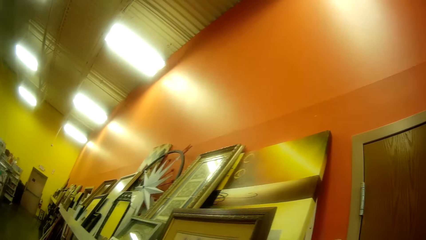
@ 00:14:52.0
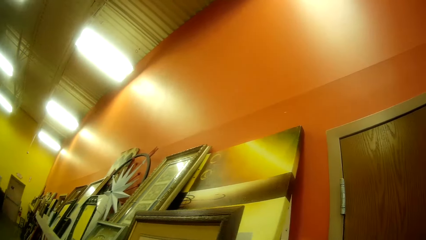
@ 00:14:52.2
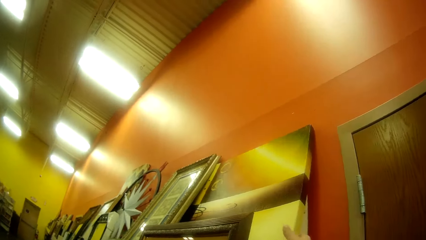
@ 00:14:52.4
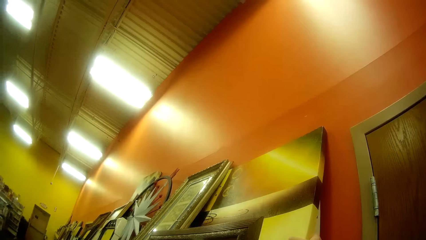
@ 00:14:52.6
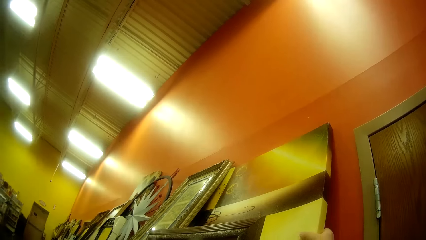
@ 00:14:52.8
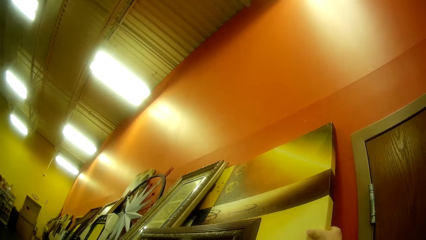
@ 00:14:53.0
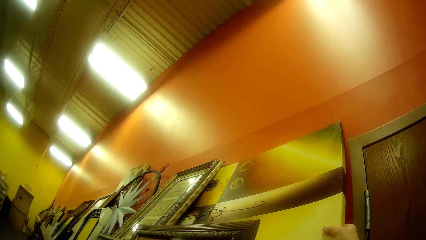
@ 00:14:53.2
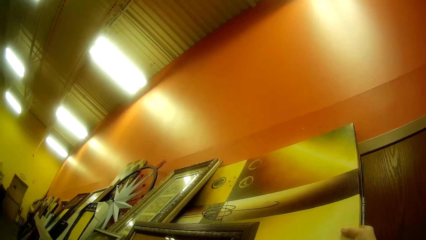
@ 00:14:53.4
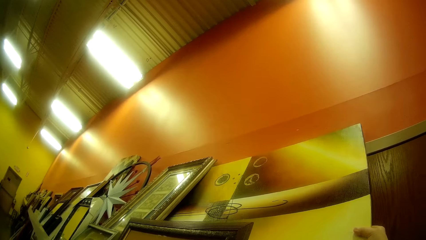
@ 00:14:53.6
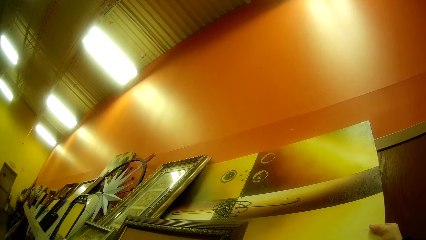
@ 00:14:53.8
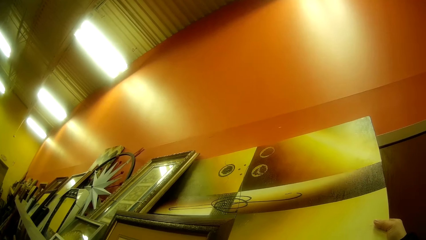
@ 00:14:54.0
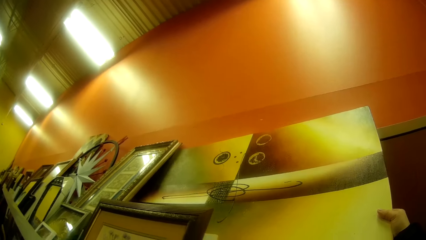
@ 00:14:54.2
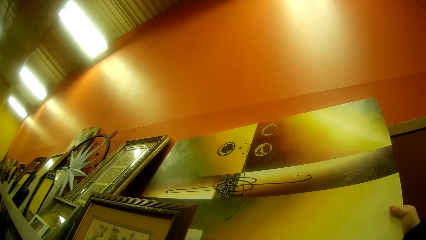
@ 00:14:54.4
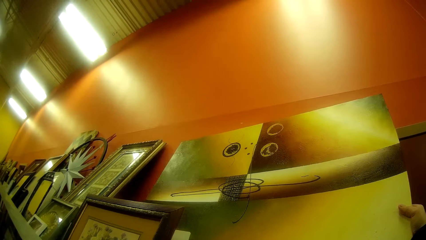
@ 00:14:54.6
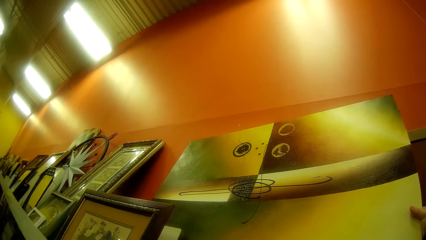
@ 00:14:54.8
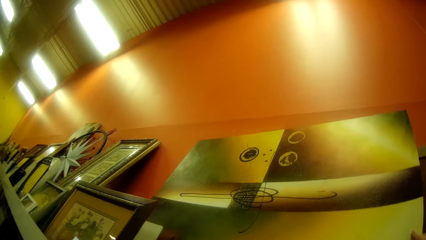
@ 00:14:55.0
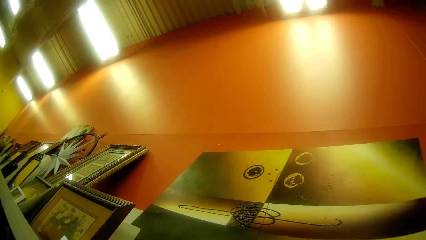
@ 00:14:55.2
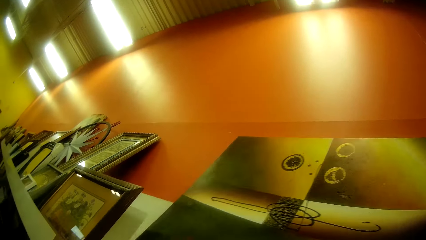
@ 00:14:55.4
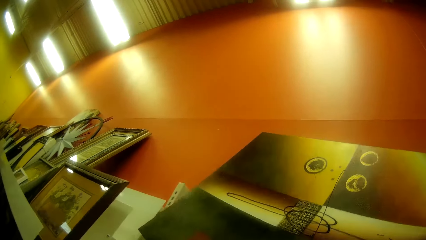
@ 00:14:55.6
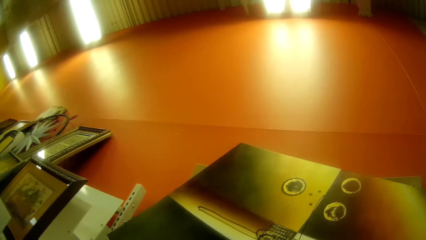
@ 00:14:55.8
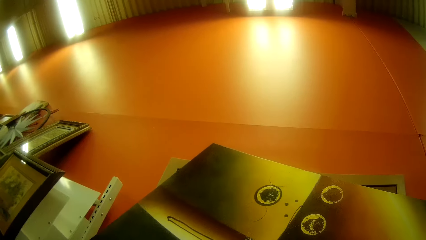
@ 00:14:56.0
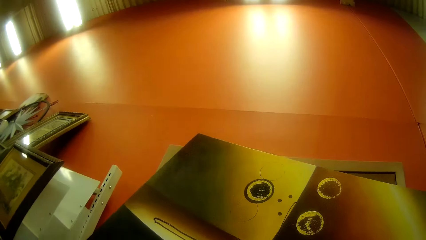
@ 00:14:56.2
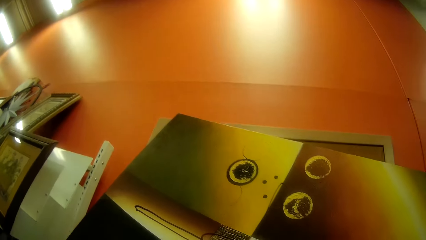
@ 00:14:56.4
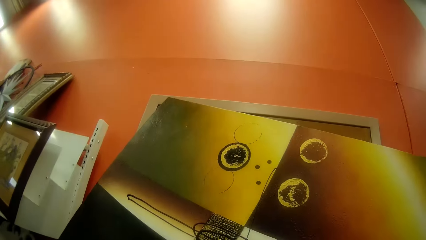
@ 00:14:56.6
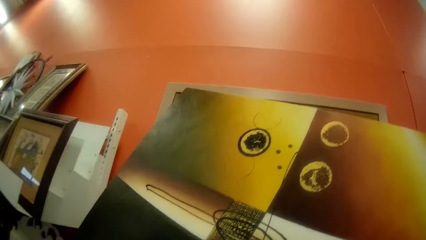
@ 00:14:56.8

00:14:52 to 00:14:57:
The camera wearer picks up the painting. They move the frame. They look at the painting.
